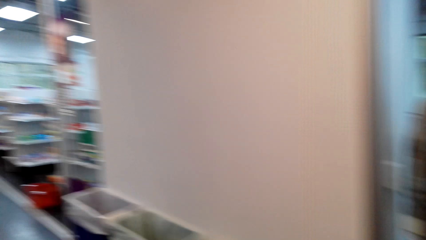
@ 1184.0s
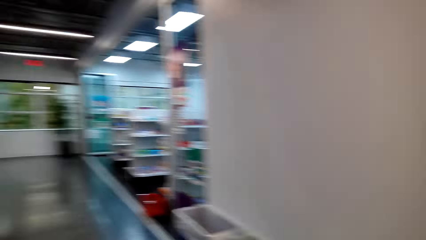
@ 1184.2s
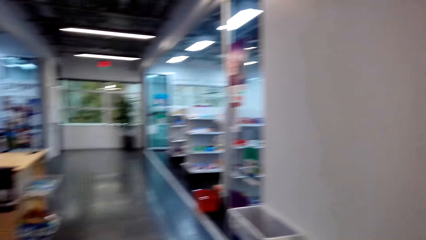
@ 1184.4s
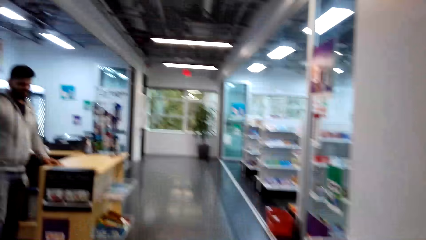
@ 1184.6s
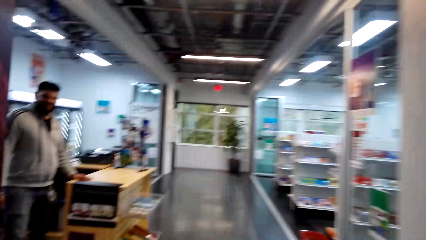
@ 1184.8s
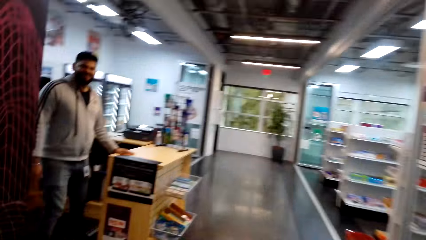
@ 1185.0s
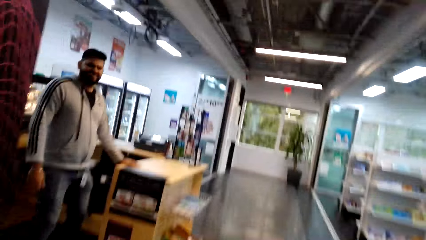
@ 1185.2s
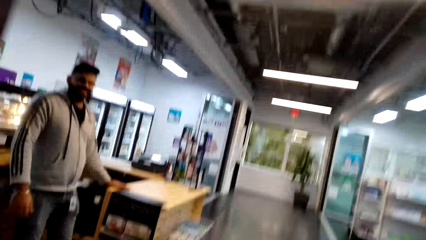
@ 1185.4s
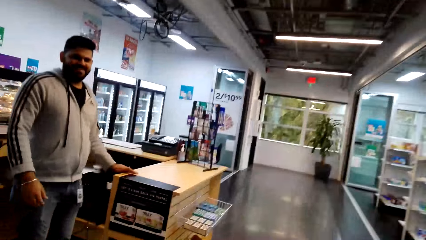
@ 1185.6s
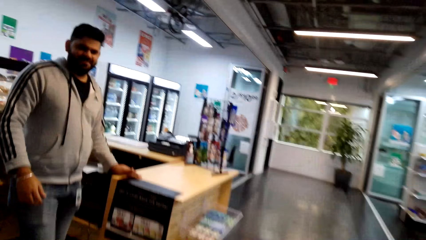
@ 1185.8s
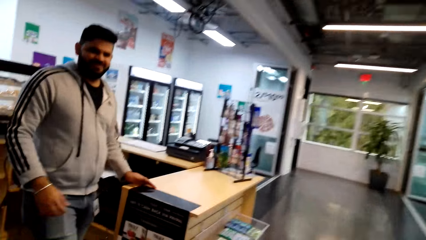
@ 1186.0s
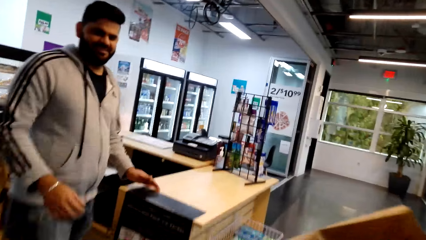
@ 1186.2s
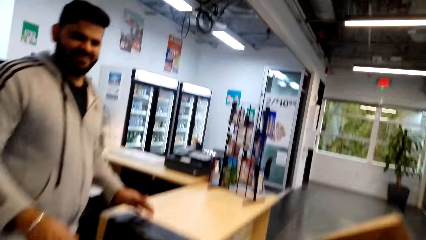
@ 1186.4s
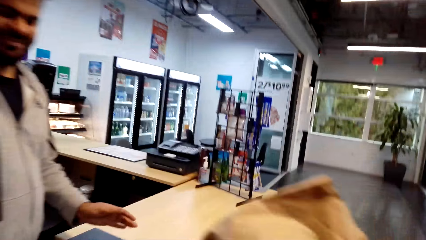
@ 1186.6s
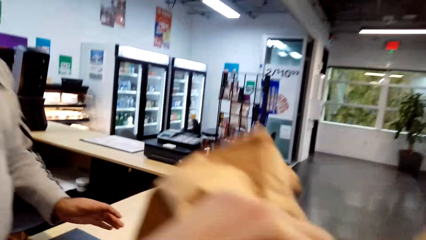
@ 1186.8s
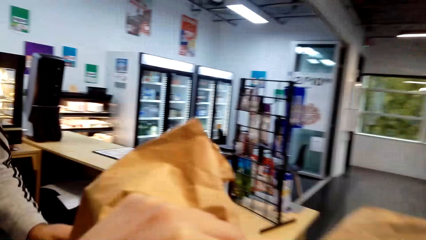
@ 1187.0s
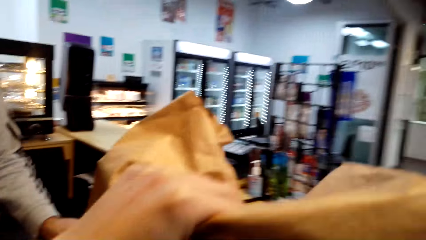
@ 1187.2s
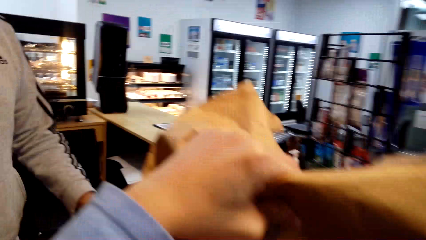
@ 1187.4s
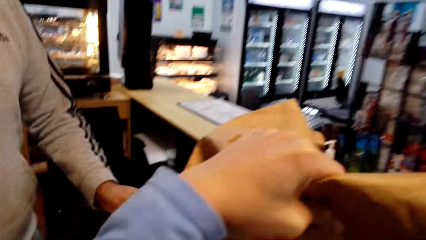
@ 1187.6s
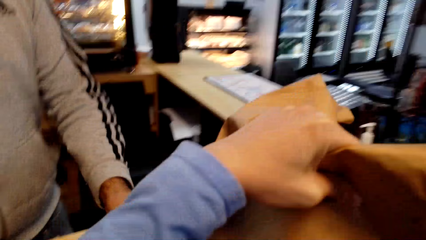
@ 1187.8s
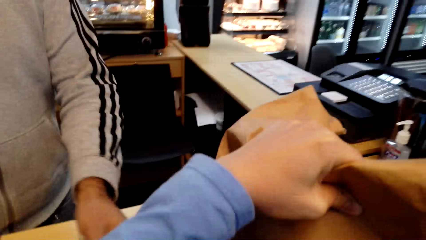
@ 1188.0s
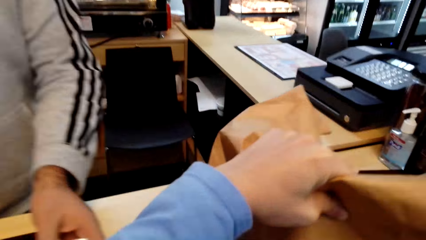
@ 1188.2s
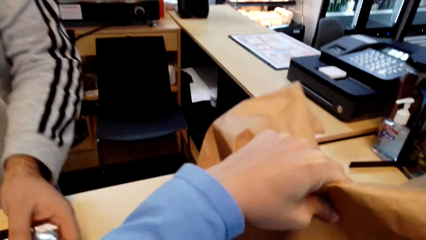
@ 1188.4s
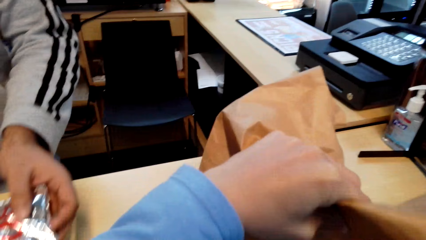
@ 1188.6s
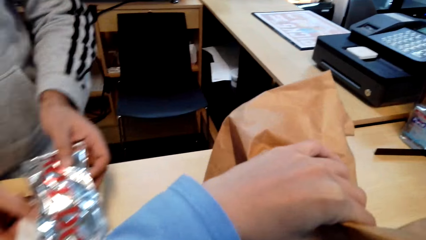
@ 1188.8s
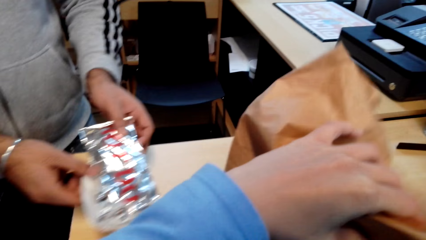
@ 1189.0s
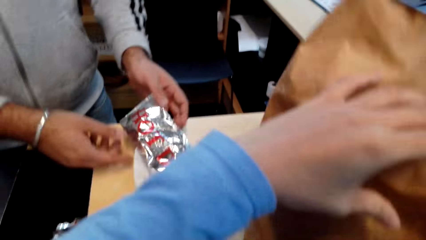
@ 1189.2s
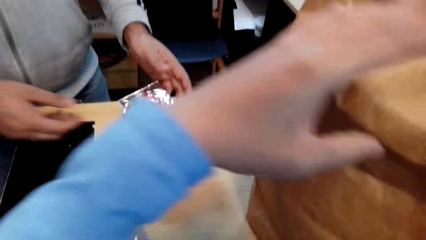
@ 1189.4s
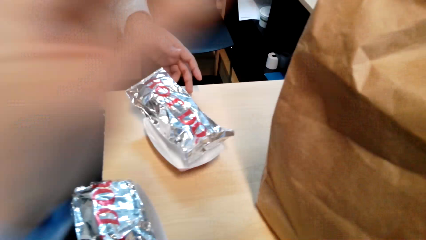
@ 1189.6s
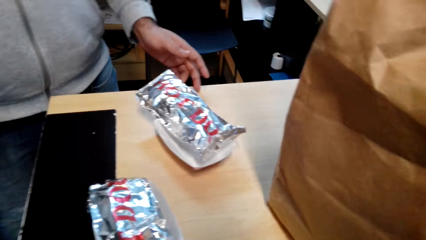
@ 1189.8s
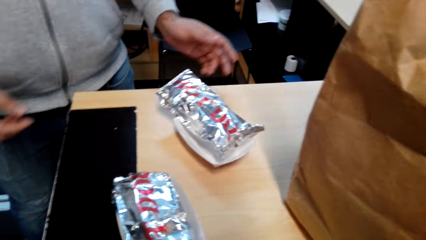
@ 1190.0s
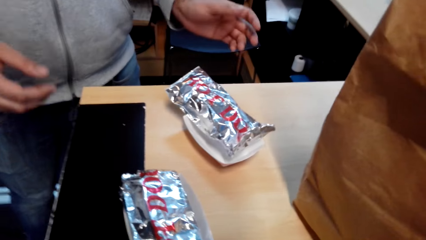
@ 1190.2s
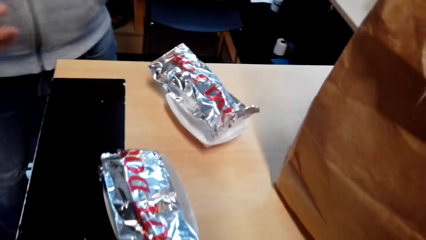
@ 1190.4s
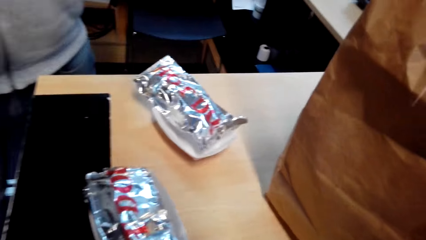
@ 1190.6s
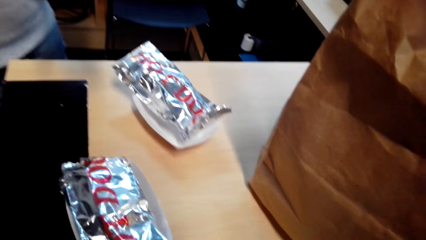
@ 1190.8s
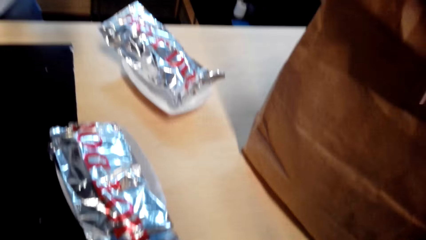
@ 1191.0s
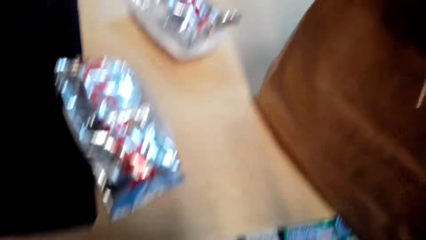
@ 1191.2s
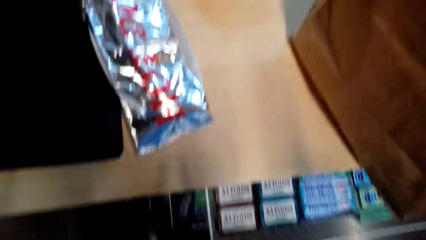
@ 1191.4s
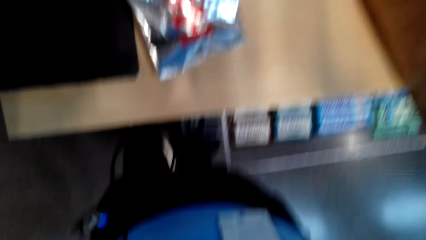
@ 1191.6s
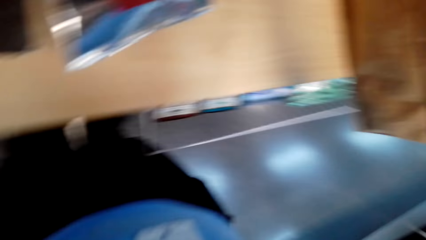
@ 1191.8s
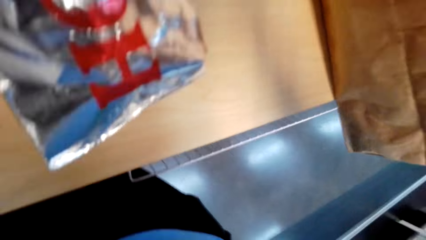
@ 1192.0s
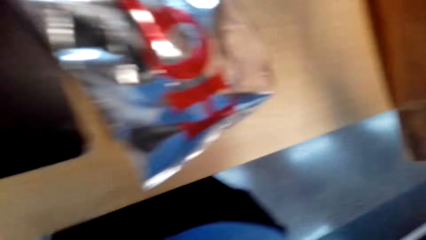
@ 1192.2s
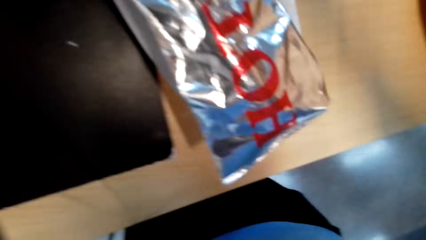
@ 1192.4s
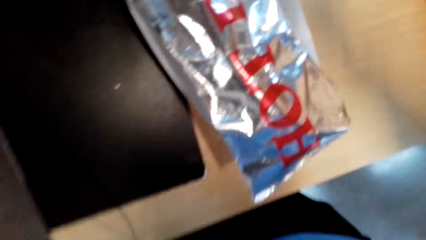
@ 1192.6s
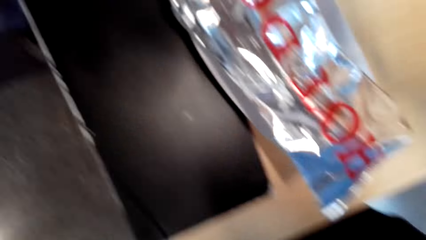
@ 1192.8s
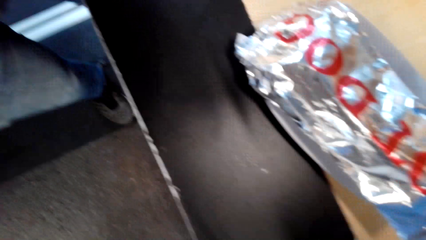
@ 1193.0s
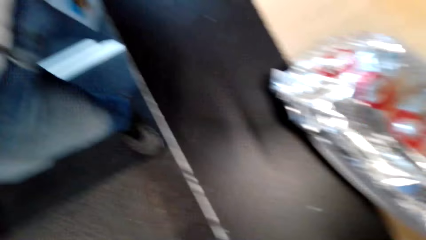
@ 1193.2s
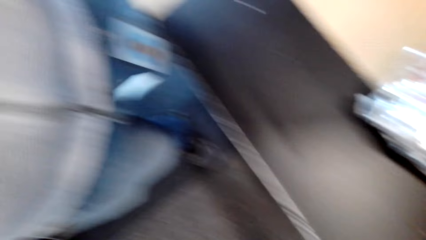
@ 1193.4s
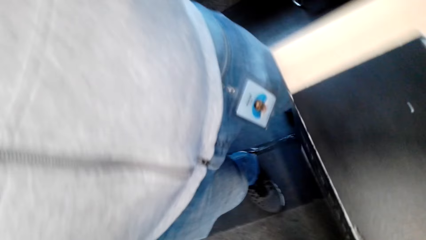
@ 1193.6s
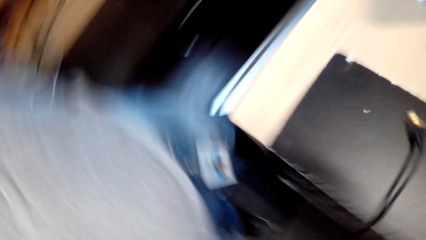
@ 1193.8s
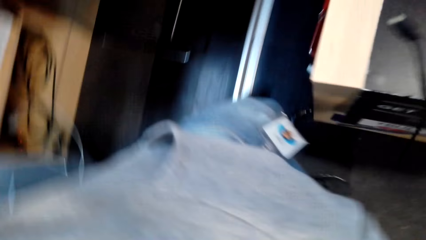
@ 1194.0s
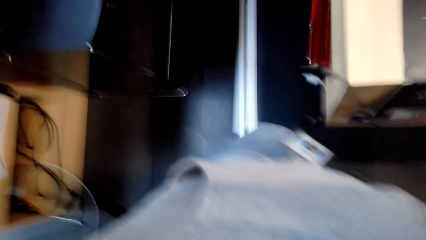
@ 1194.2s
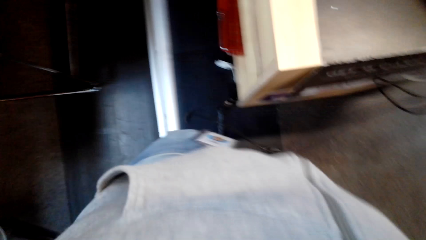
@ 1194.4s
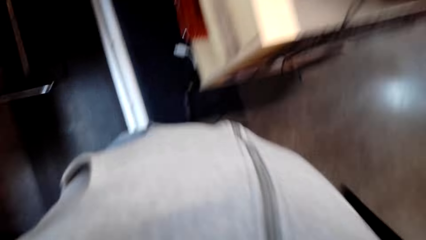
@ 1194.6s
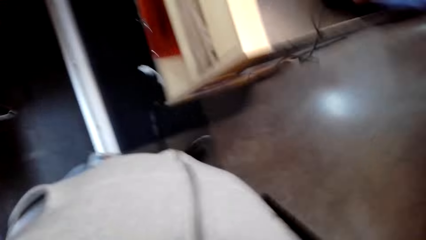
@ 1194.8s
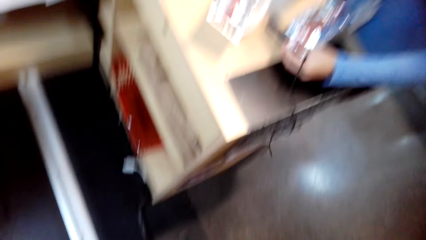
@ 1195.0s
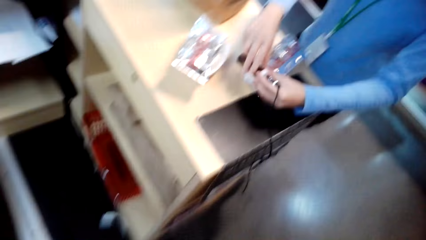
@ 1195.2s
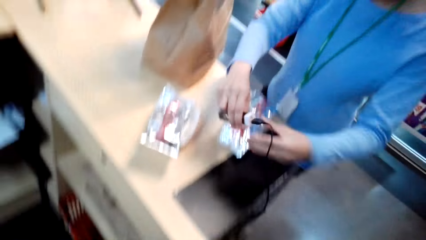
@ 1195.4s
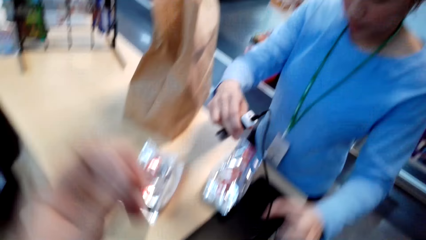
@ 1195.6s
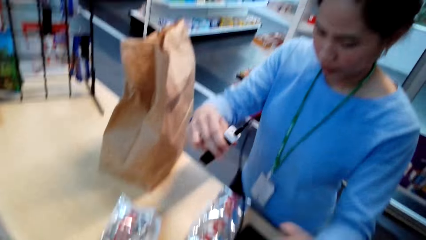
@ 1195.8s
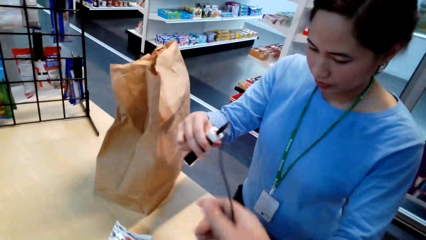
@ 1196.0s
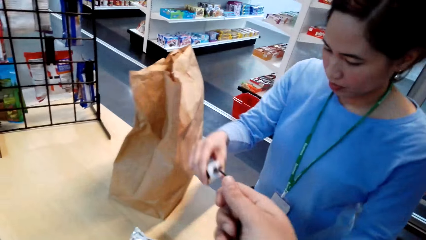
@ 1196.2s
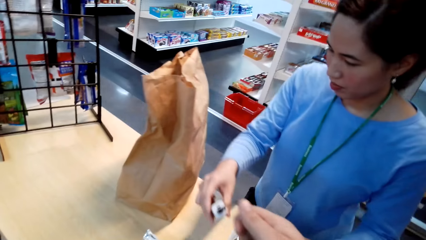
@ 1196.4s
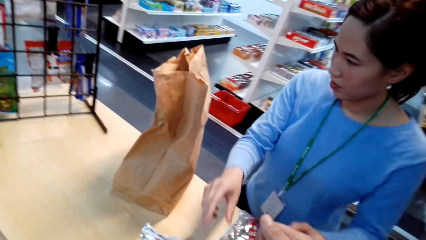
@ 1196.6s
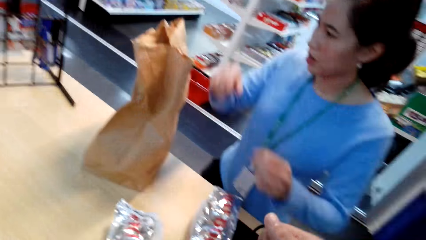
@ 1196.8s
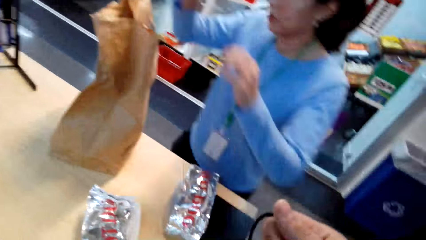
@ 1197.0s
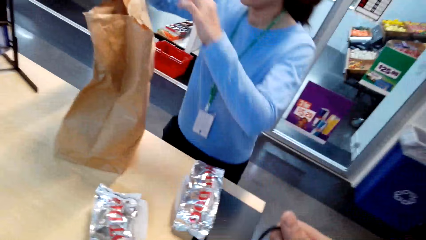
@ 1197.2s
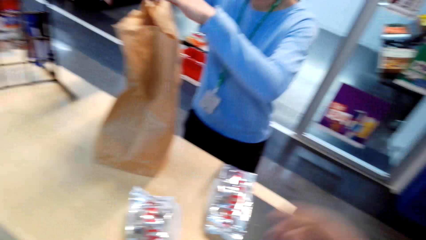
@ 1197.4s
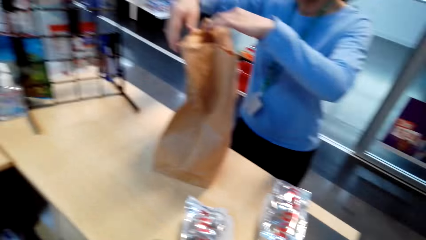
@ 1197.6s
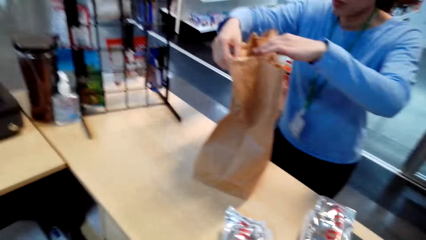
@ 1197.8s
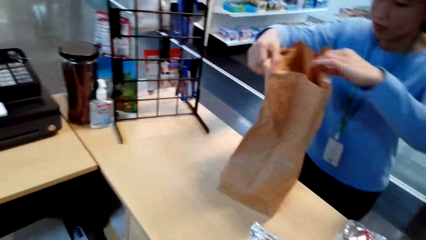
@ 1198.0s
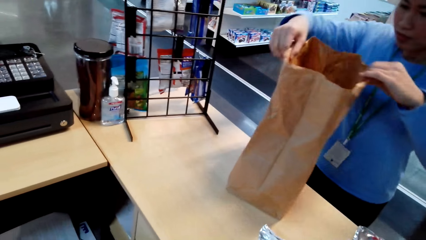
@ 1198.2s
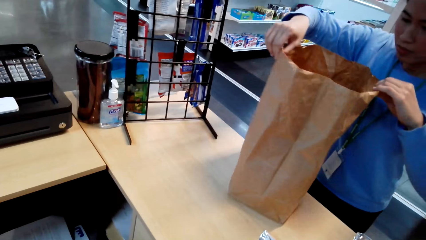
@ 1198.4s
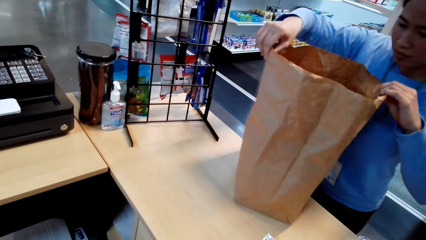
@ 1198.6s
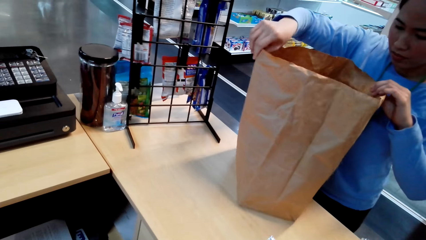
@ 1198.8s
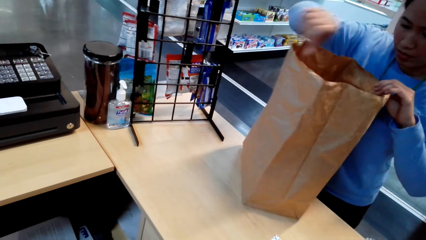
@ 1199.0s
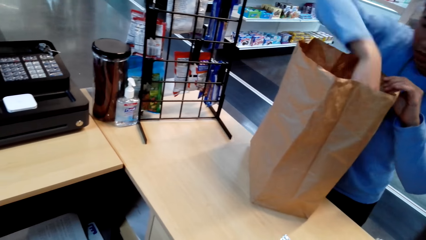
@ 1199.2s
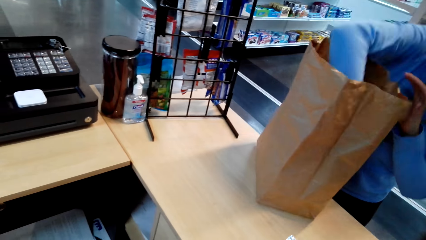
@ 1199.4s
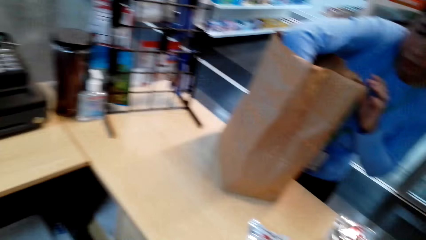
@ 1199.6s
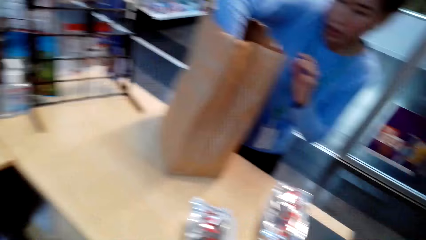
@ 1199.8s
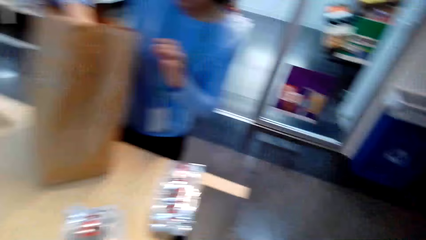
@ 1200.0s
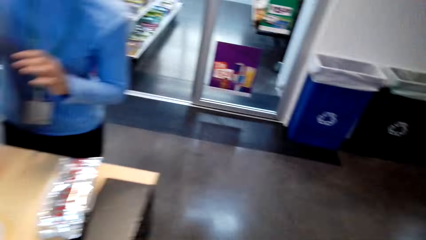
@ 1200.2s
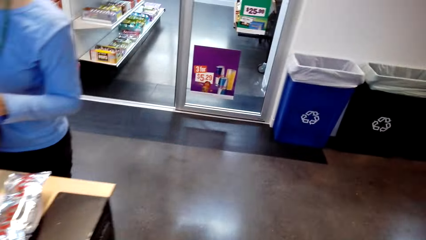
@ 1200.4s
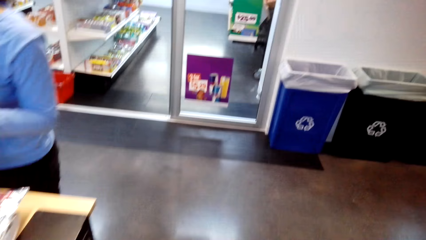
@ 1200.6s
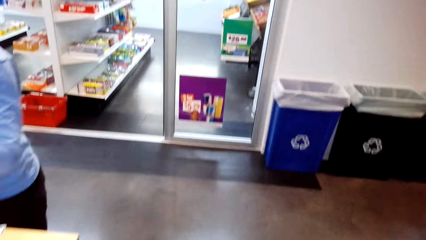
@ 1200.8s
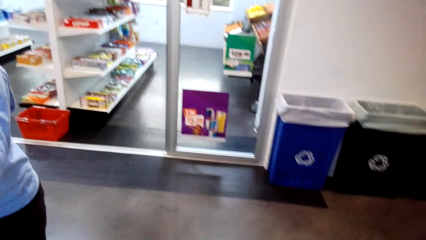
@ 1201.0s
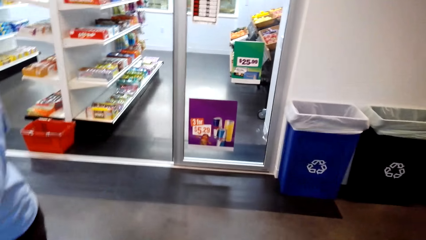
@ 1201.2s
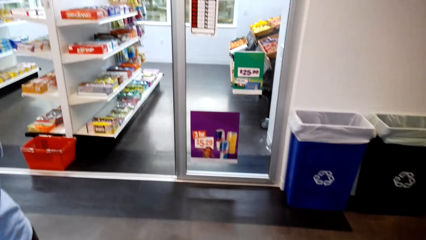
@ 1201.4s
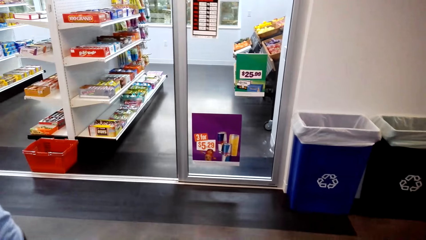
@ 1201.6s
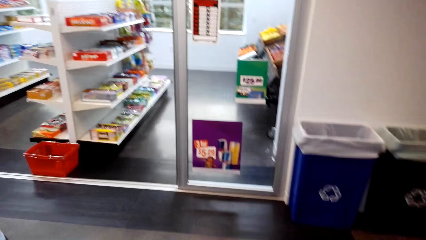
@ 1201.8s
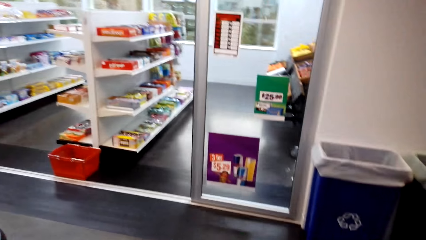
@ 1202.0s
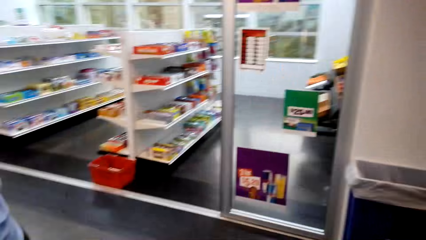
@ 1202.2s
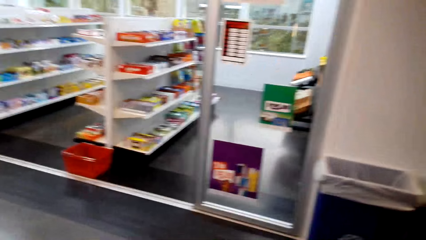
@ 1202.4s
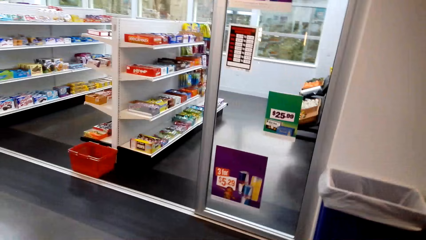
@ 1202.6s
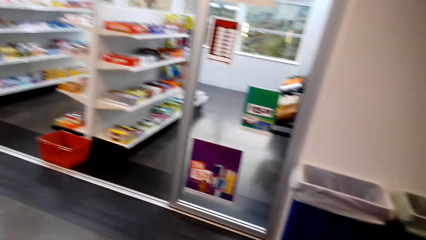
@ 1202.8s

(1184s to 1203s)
A person stands by the counter. The camera wearer puts the paper bag or shopping bag on the counter. The person puts something on the counter. A man holds the food. The camera wearer removes the camera. A lady holds something. The camera wearer holds a phone power bank in her hand. The lady looks inside the paper bag. The camera wearer opens the shopping bag with both hands. She puts her hand into the shopping bag. The lady puts her hand inside the paper bag. The camera wearer looks around.
